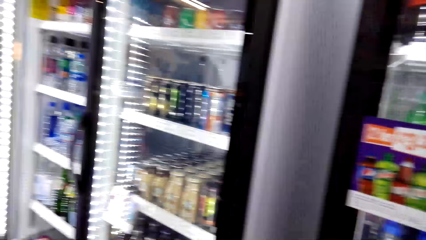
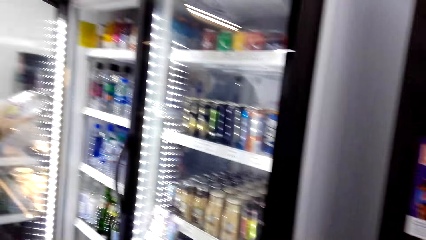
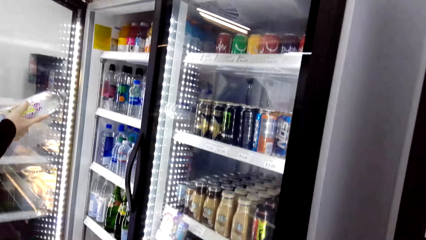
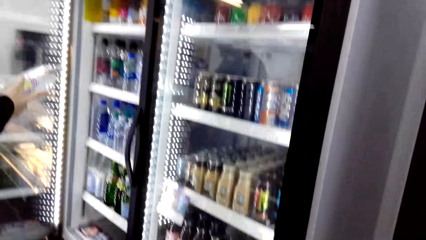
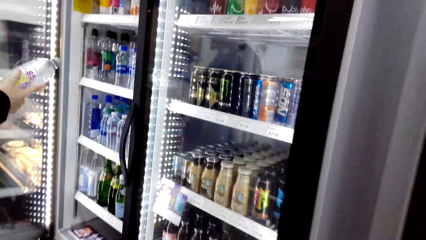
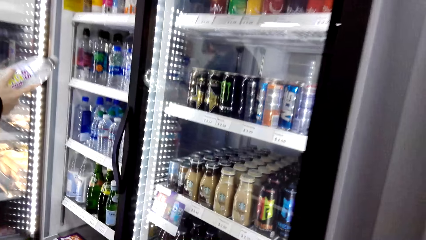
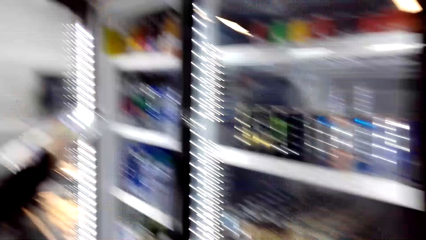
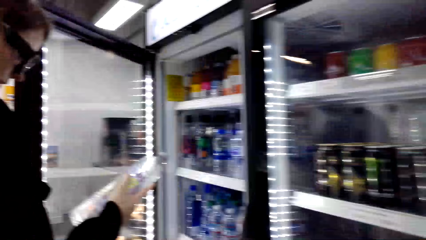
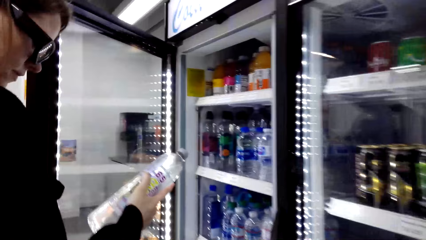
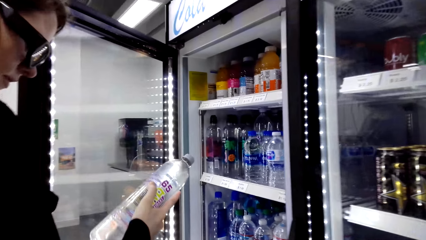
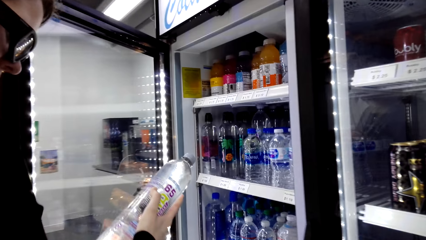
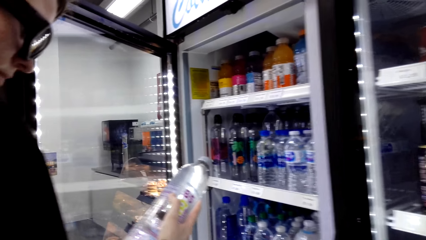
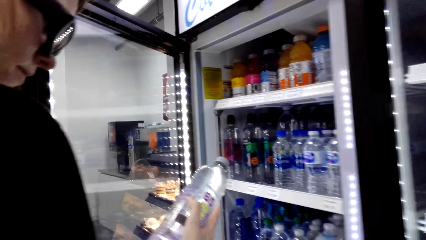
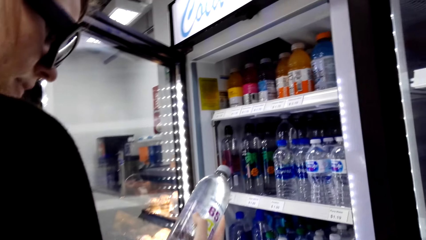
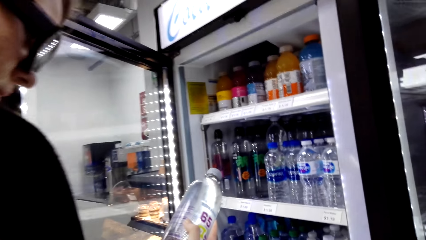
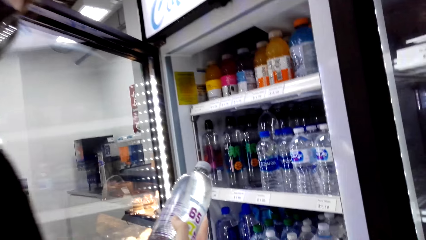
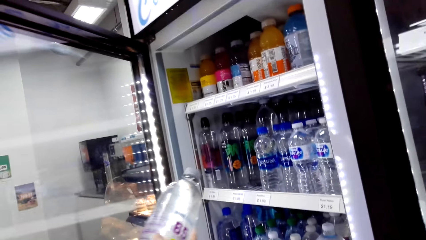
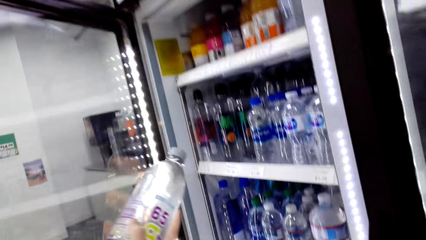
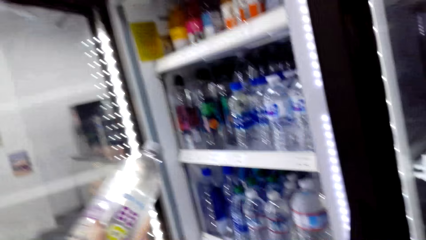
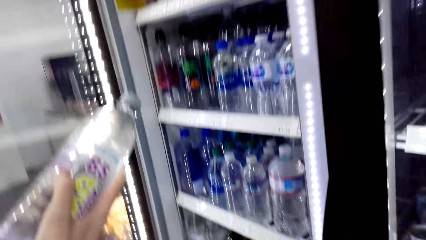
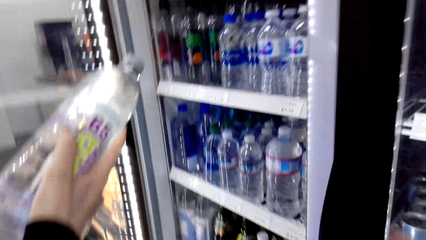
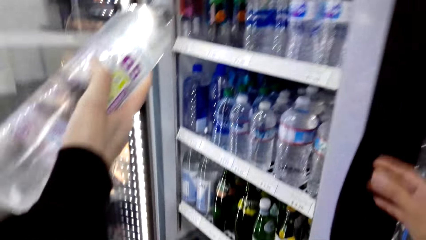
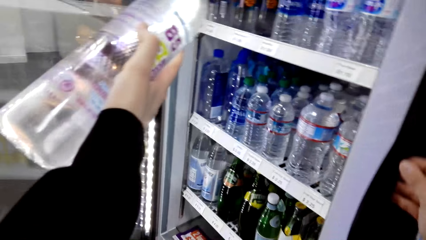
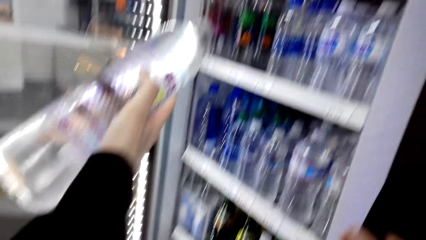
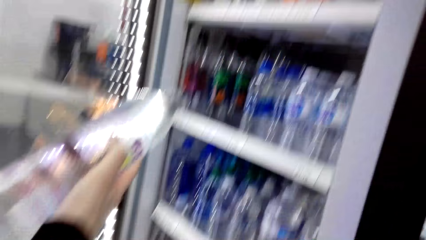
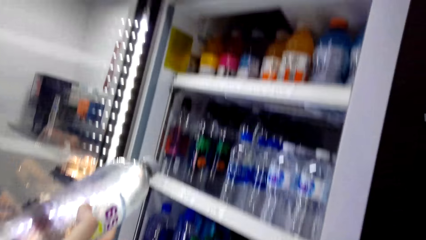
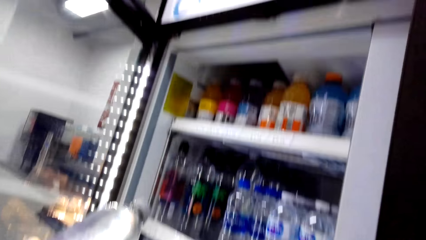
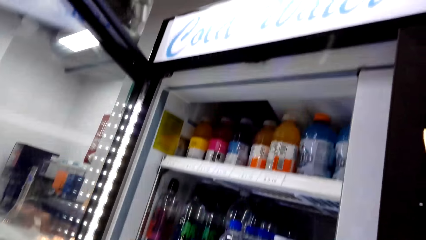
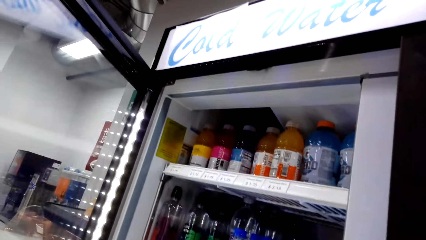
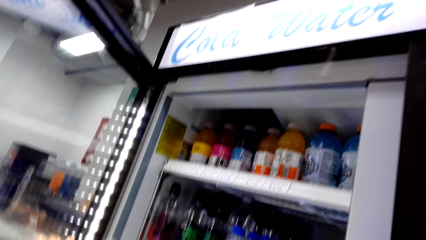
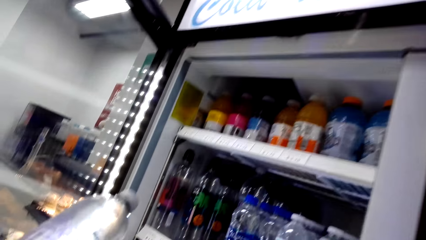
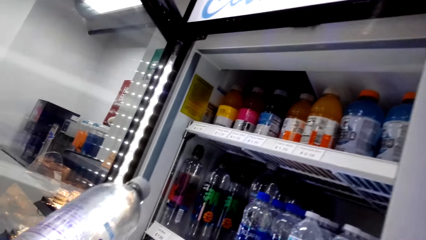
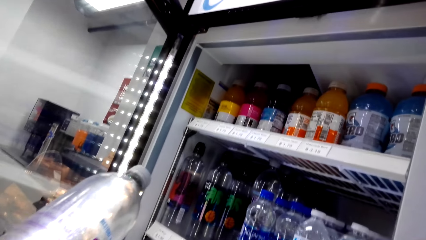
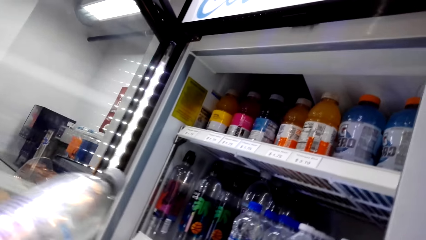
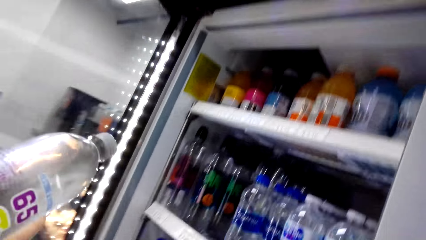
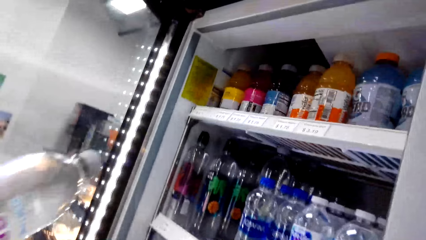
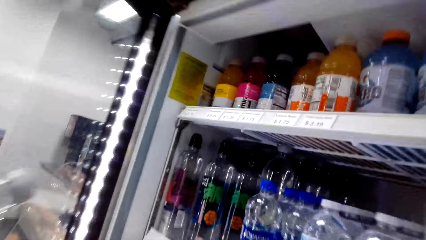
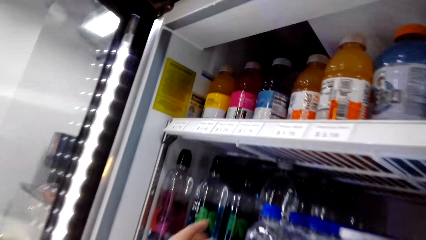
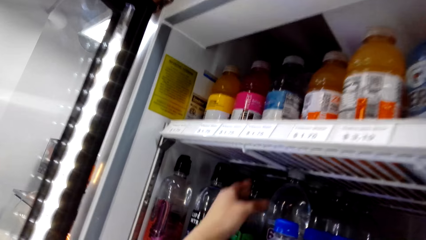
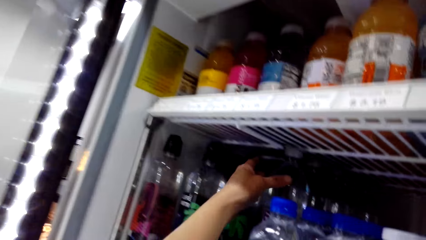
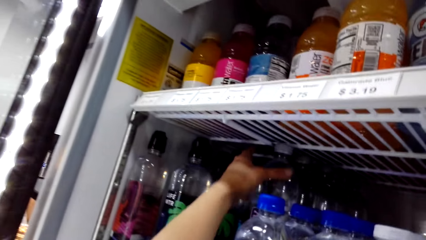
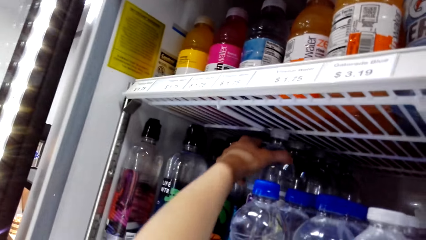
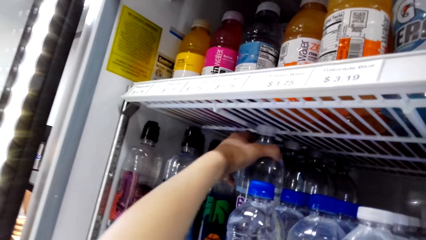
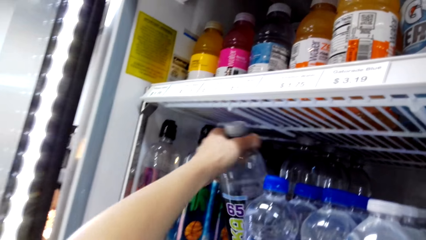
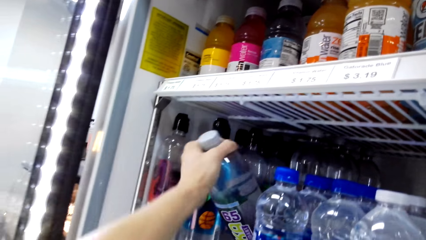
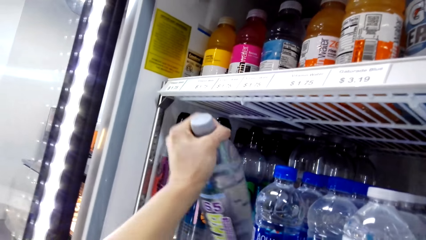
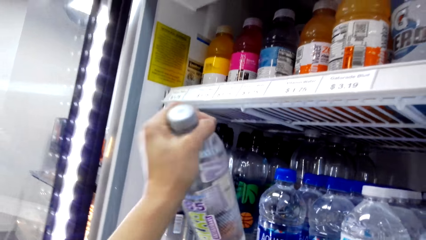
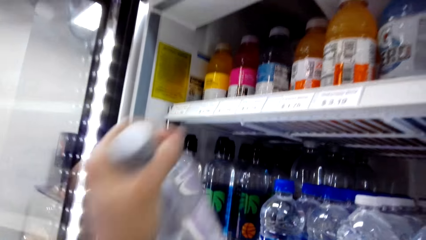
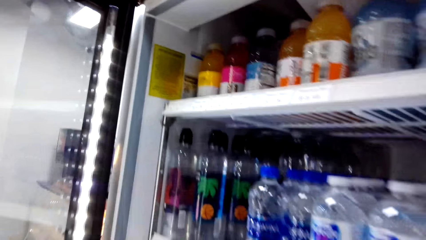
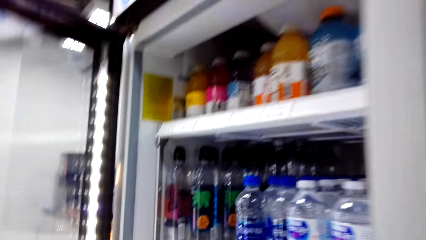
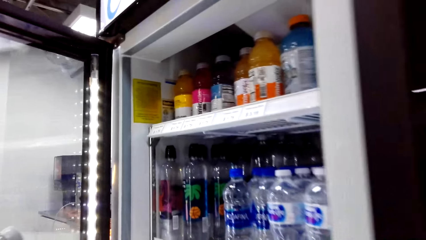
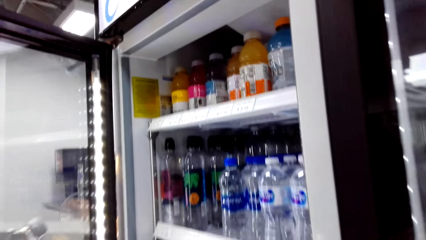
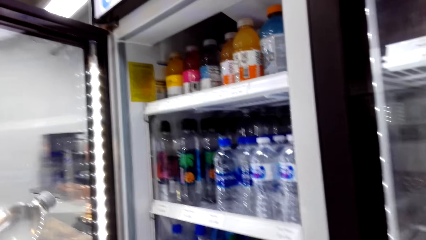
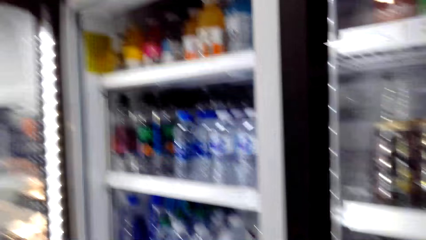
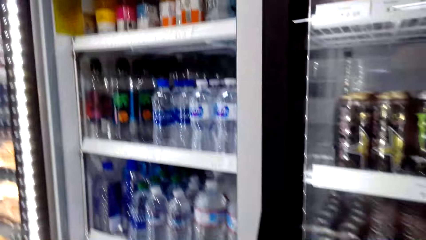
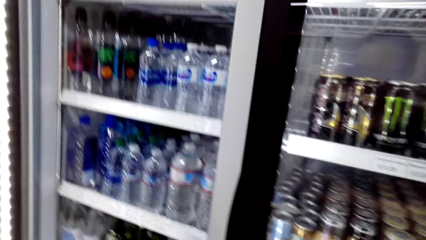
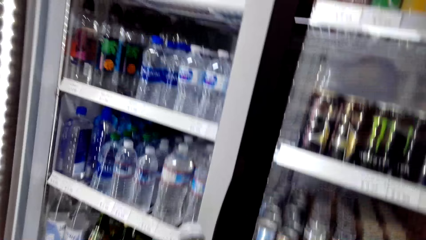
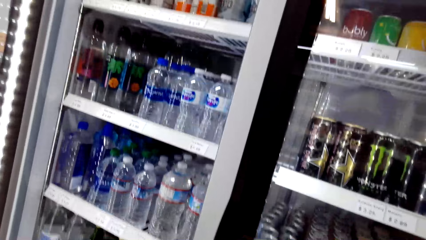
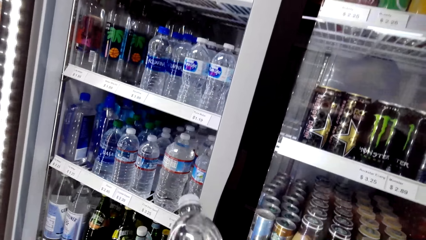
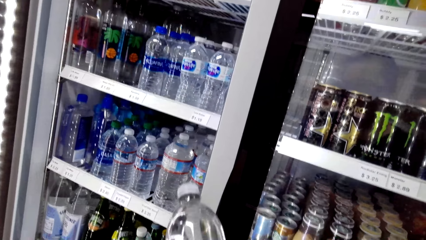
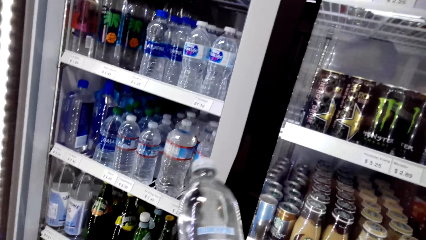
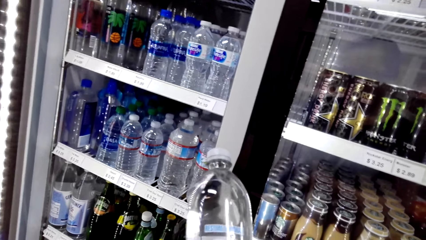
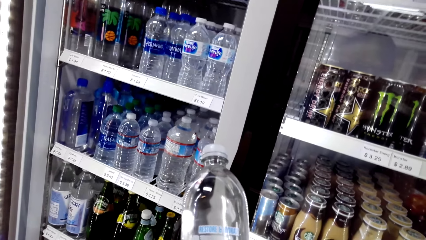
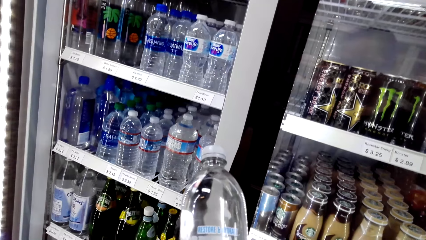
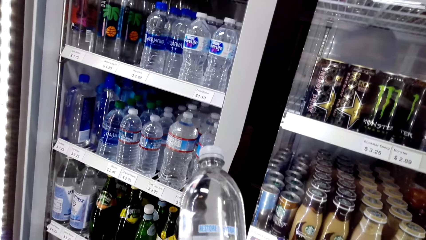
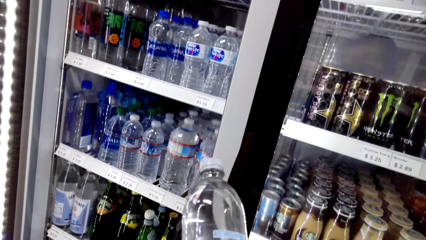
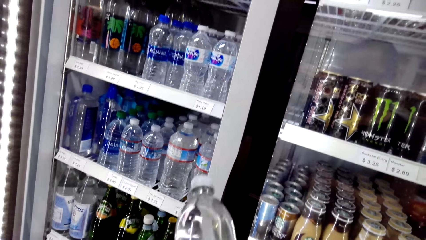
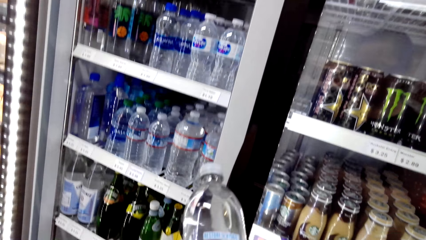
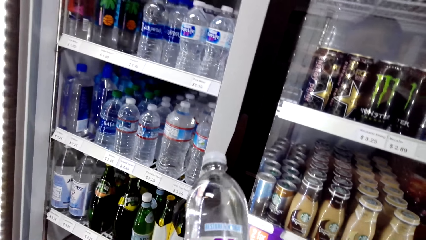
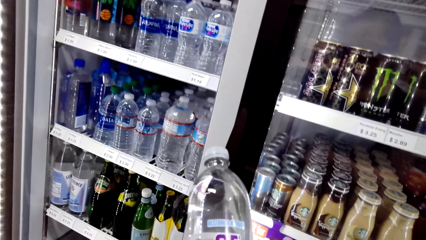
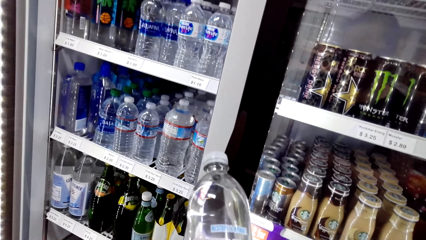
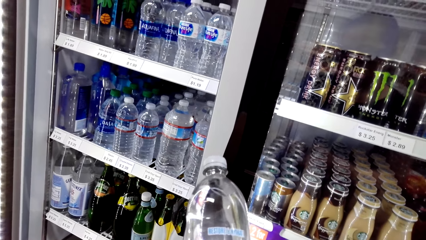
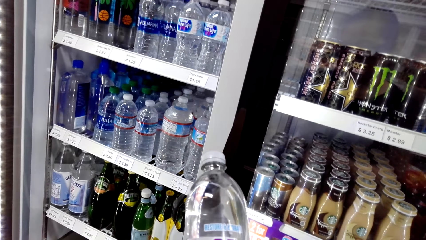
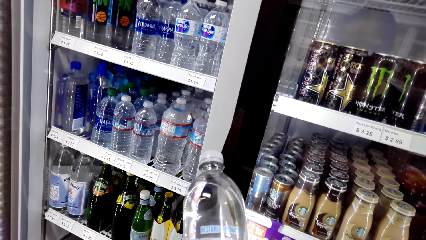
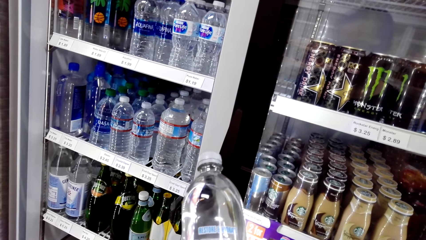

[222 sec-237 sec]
The camera wearer looks around. A woman holds a drink. The woman talks. The camera wearer takes a water bottle from the fridge. They look at the water bottle and talk.
